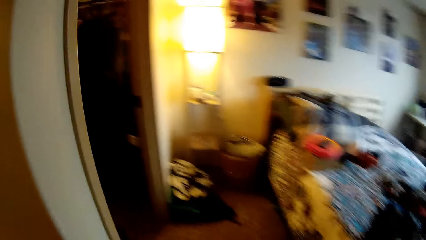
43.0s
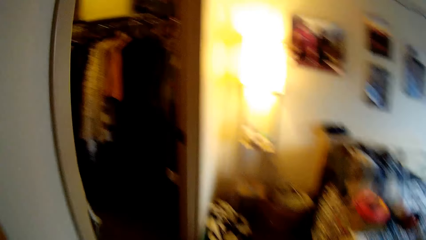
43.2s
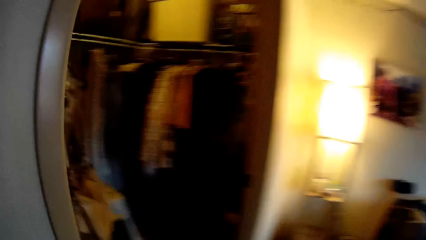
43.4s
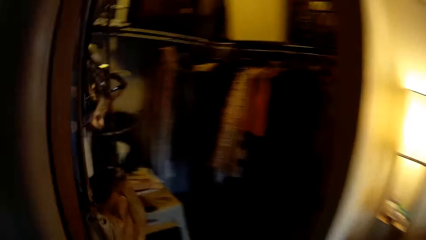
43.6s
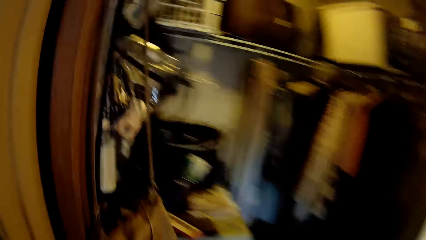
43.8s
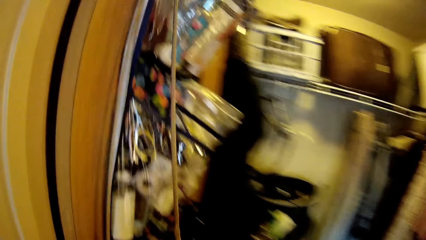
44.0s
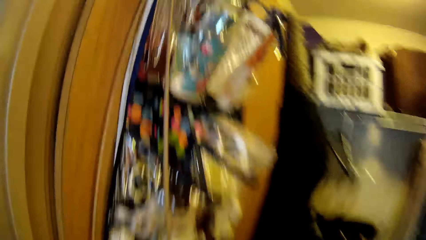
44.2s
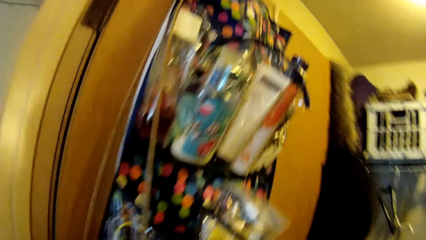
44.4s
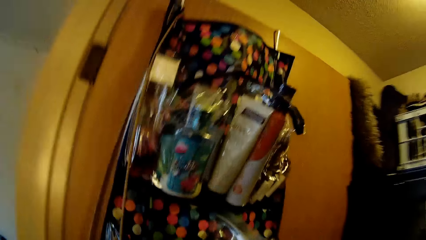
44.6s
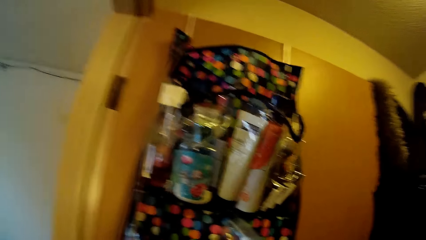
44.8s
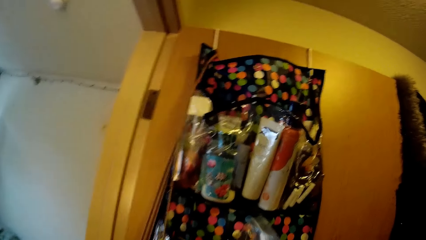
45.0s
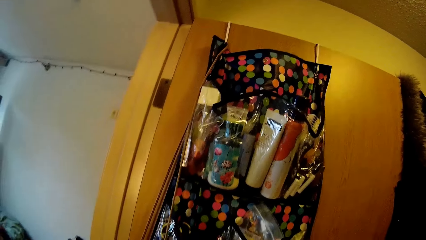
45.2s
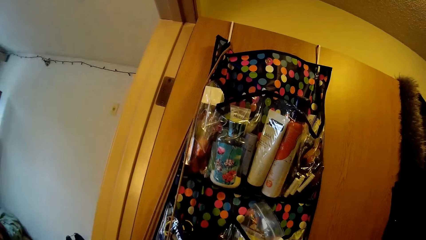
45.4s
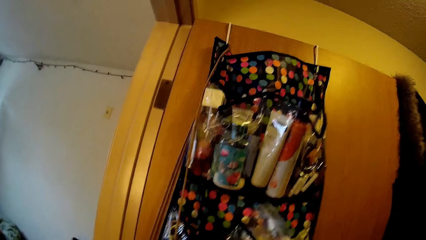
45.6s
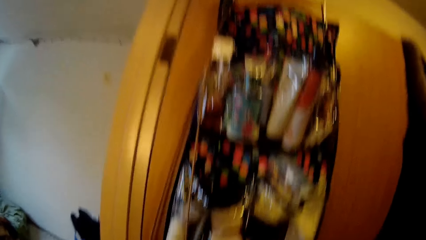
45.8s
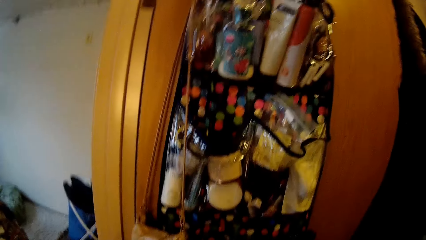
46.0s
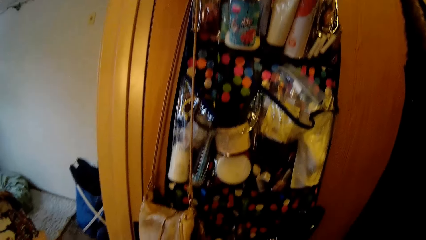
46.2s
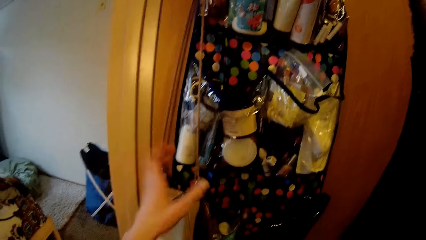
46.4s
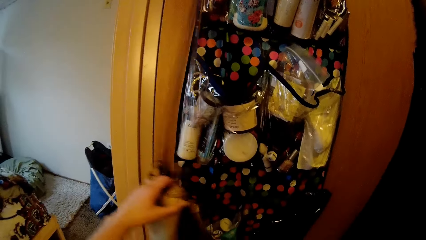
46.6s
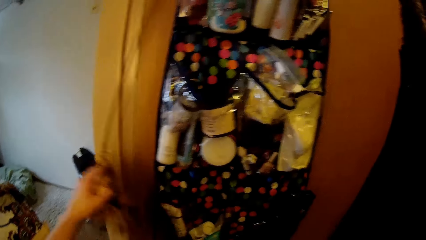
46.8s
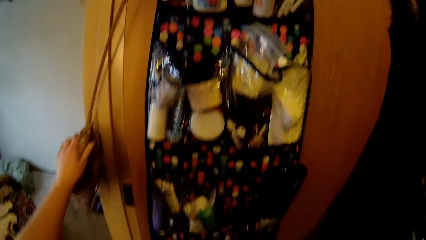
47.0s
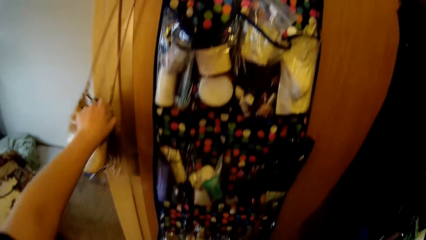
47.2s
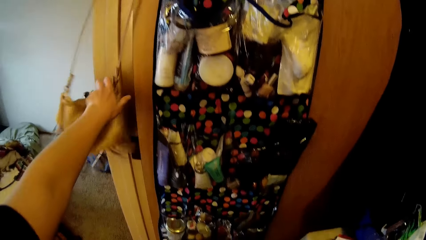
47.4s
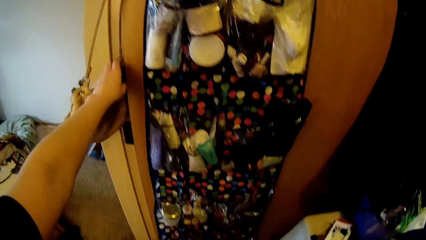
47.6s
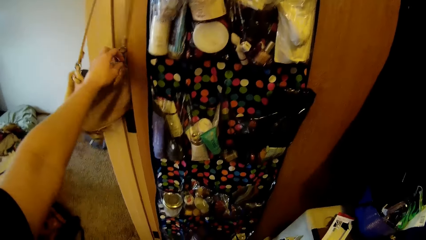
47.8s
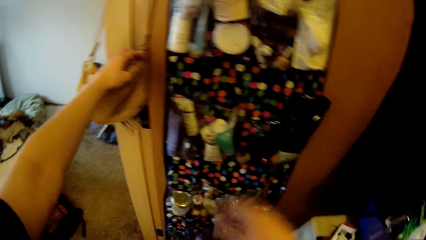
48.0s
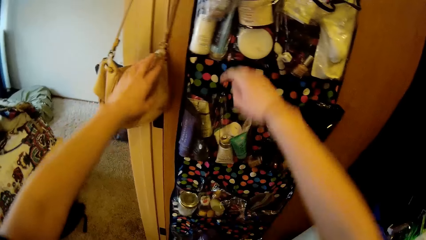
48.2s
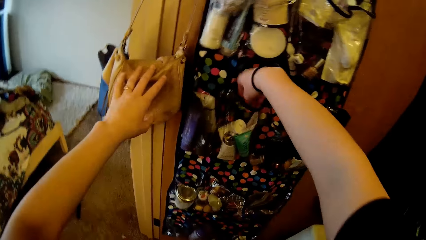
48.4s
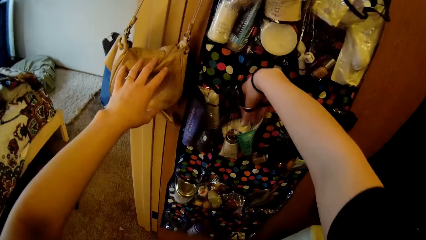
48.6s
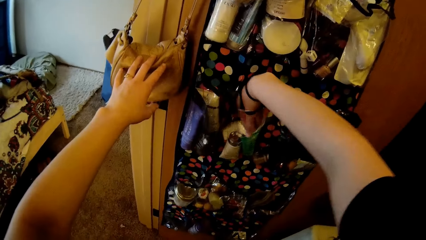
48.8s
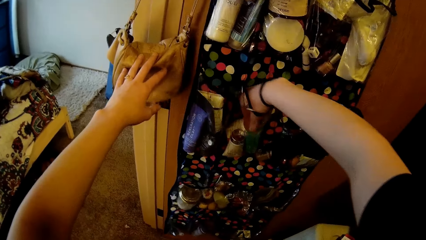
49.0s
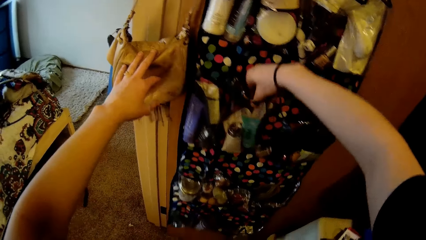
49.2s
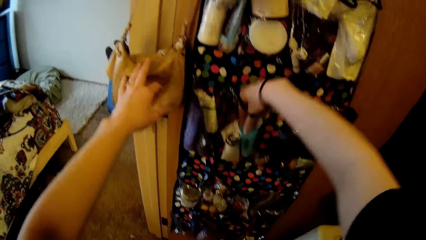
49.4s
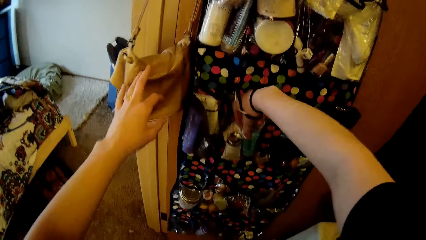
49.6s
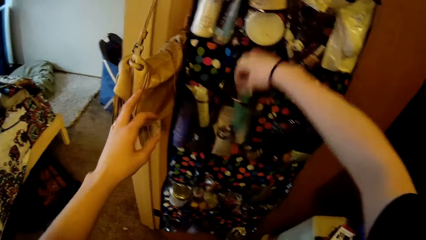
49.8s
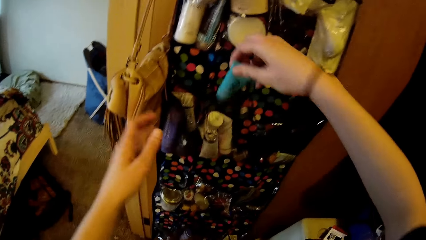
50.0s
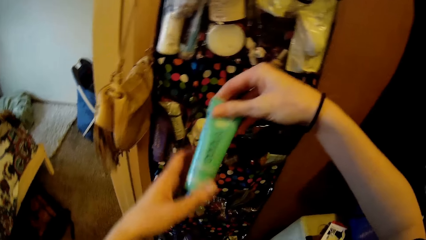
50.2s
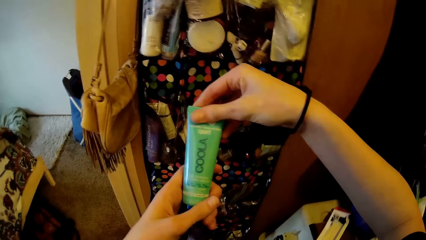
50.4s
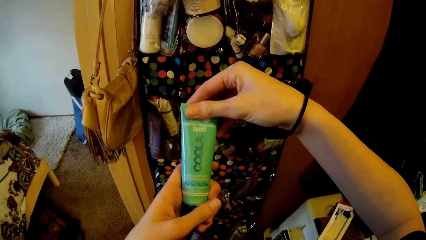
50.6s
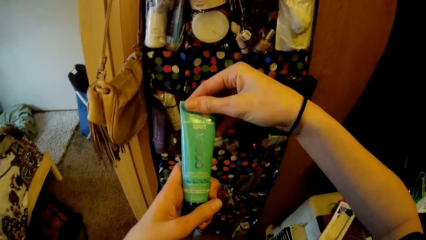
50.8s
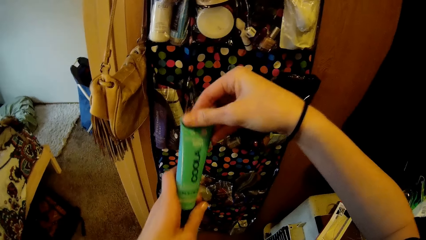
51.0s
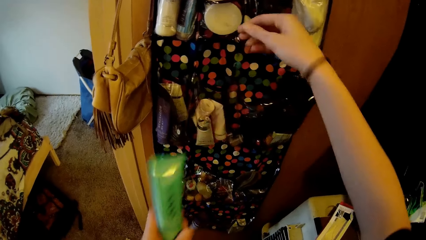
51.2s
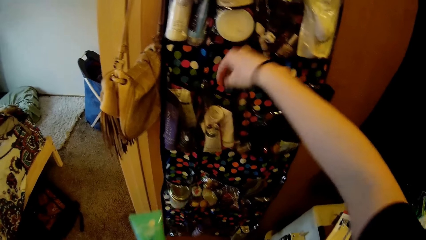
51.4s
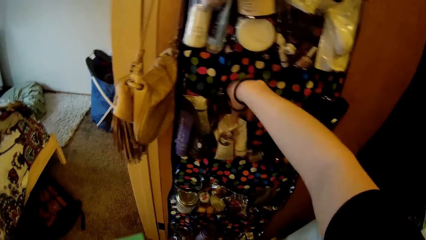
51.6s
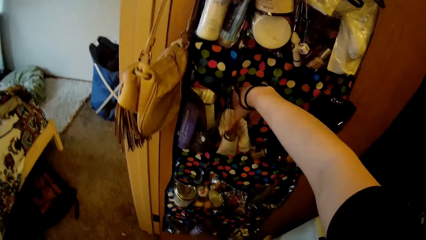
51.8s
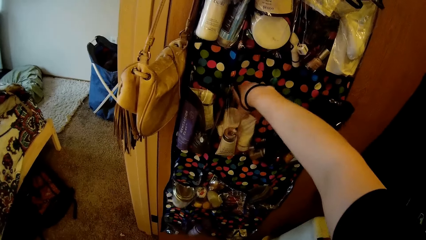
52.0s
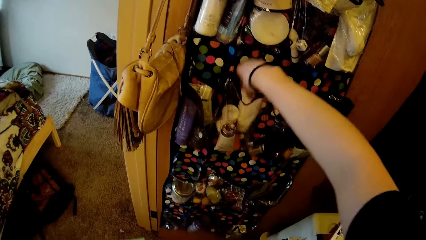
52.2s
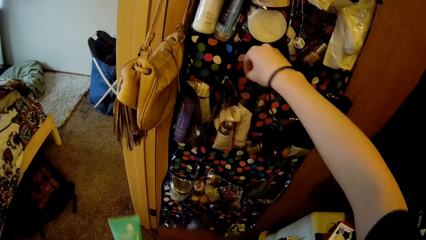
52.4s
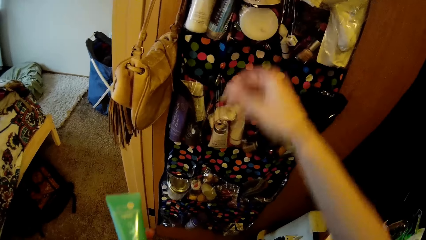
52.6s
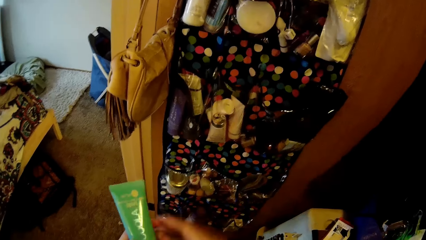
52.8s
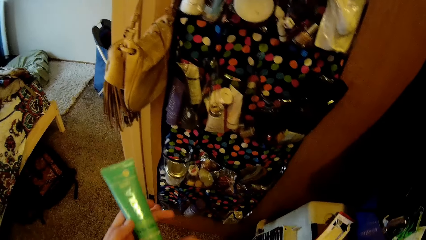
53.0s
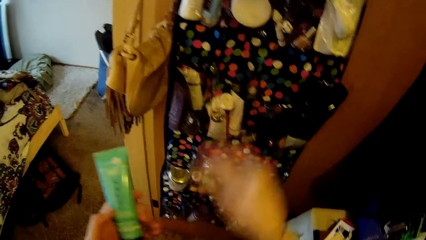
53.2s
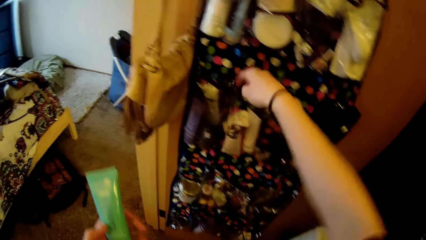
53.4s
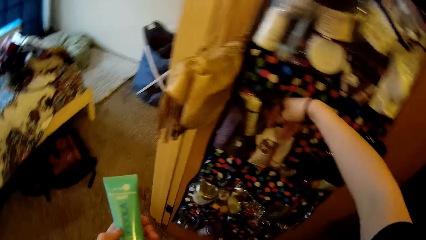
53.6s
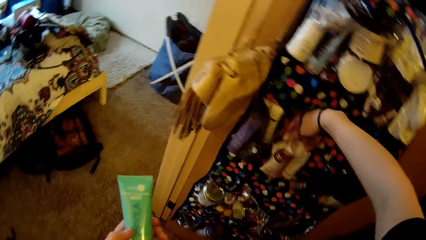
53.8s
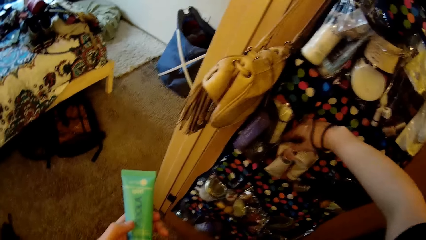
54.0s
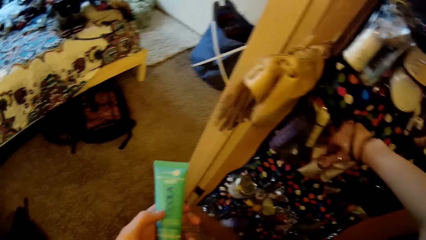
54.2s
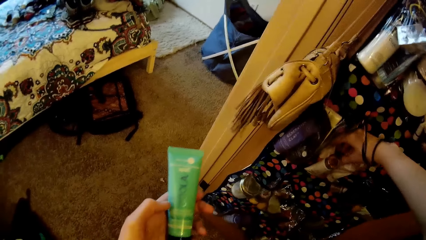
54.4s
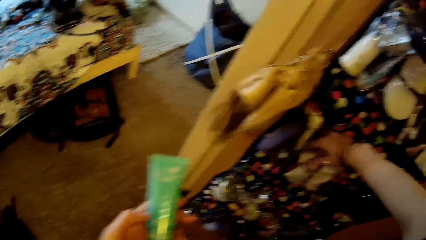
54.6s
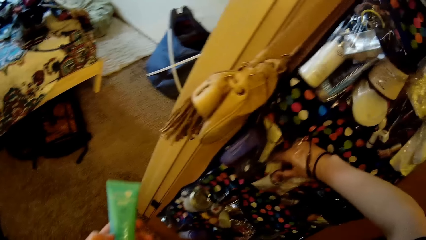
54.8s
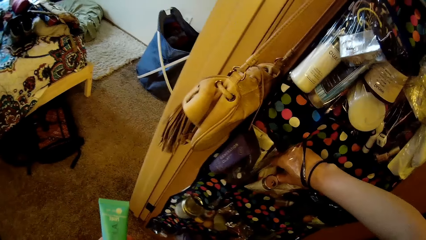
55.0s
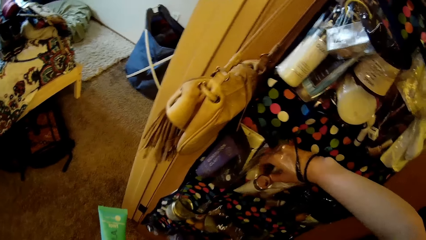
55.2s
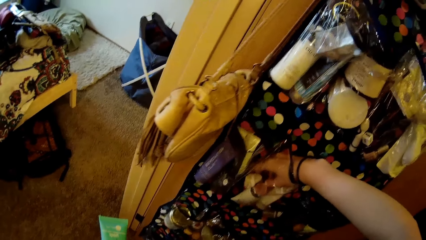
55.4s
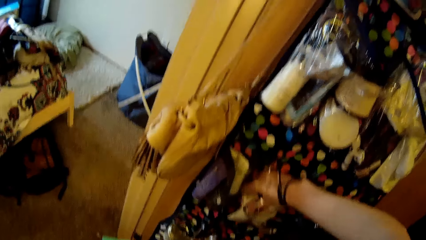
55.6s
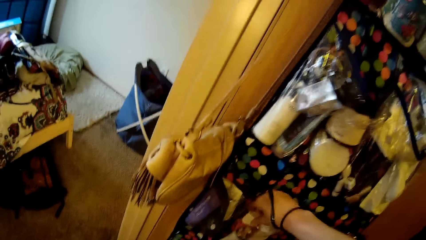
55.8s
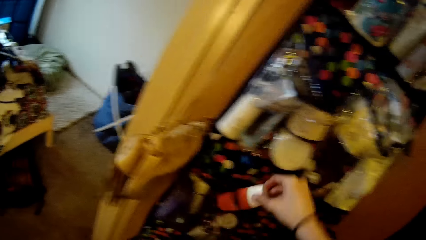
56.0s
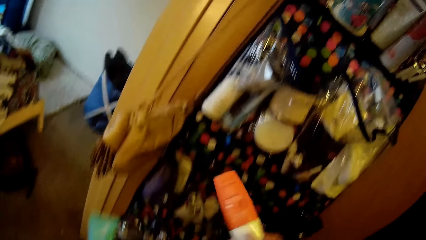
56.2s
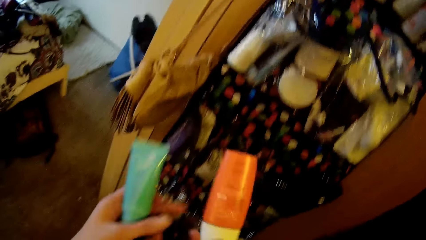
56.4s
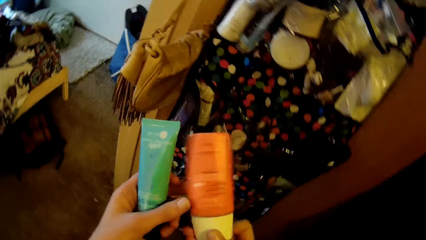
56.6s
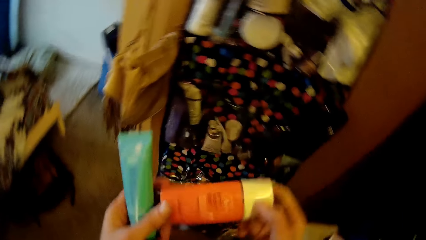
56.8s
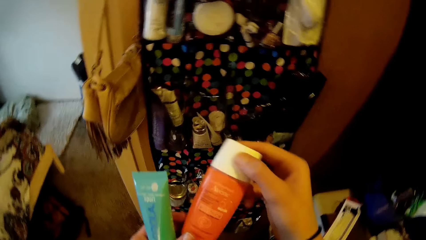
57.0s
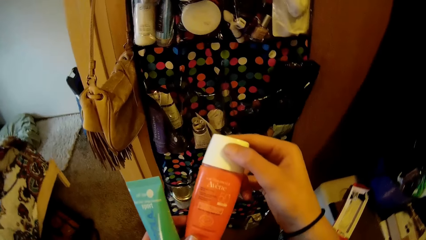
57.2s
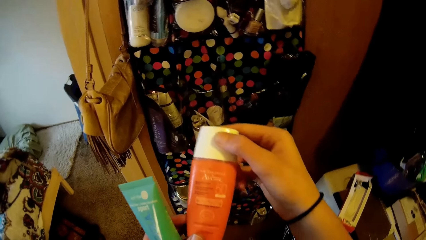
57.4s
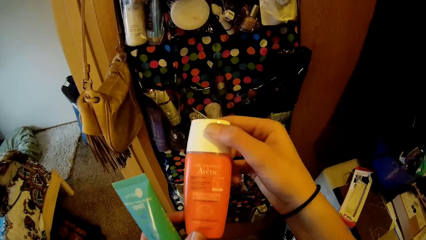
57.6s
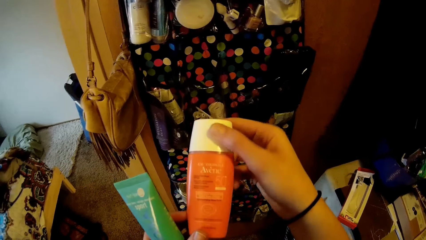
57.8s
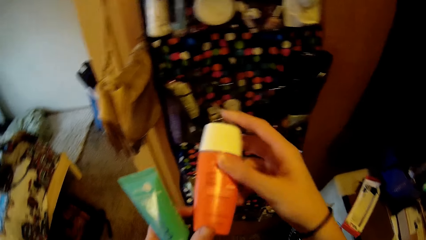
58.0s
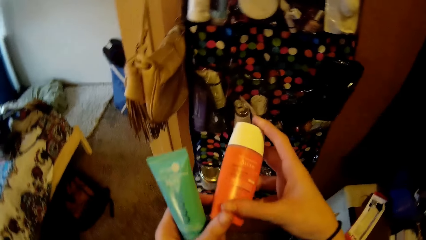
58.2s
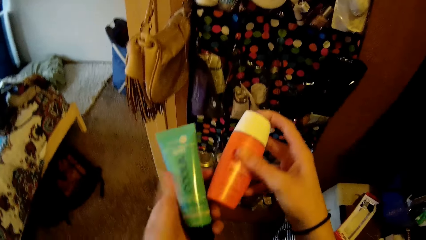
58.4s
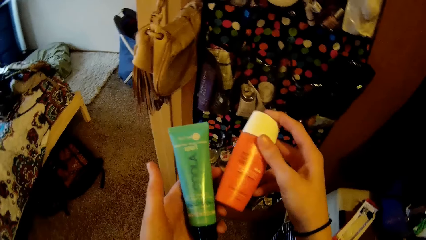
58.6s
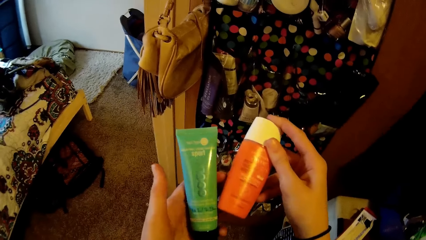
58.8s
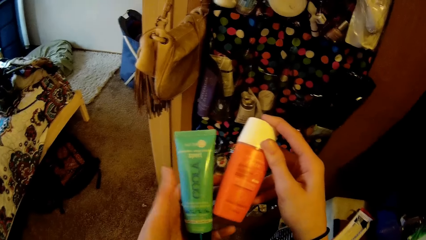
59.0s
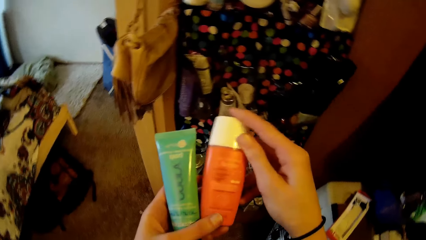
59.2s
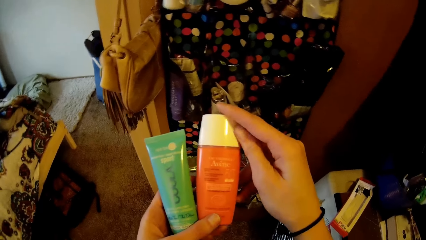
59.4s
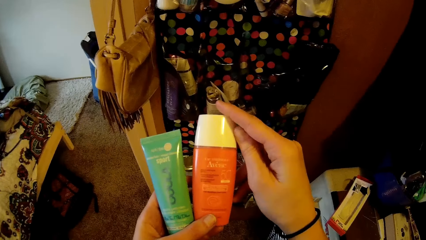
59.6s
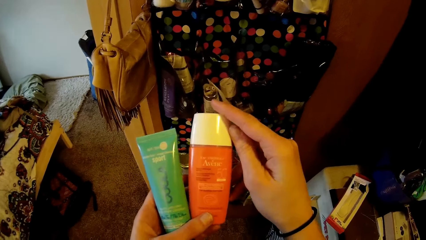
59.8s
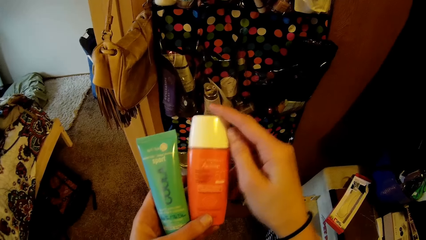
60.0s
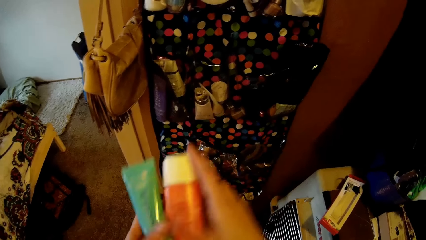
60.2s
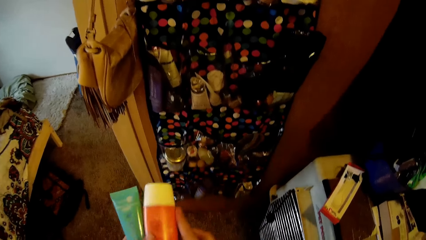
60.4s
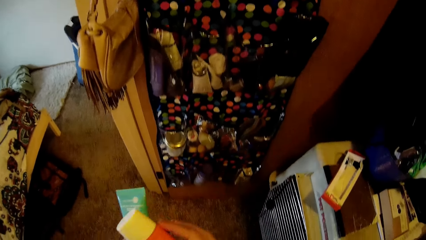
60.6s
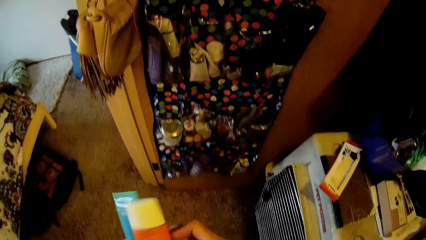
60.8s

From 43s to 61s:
The camera wearer adjusts a bag on the wall. They touch the bag. They remove a small plastic container, Coola, from the bag on the wall. They remove another small plastic container or cream from the bag on the wall. They drop the cream. They pick up the cream. They turn the cream. They touch the cream.
